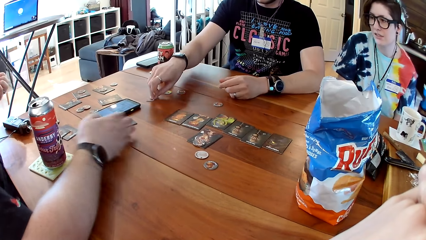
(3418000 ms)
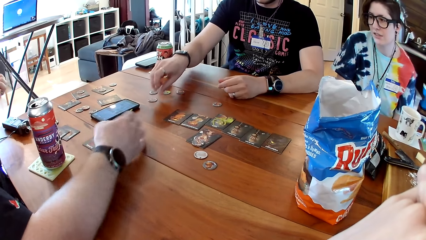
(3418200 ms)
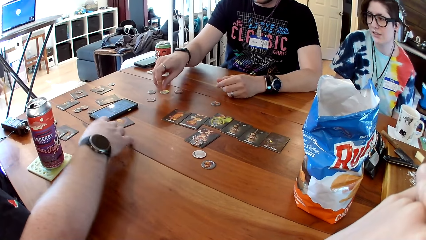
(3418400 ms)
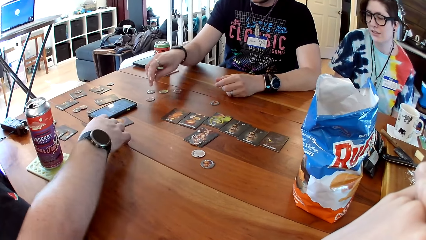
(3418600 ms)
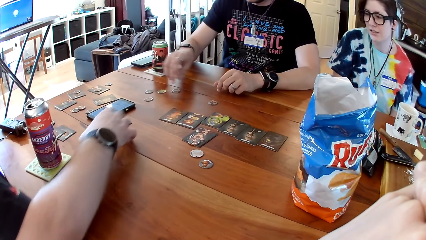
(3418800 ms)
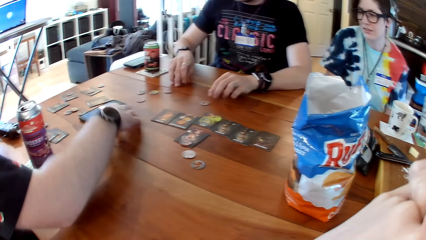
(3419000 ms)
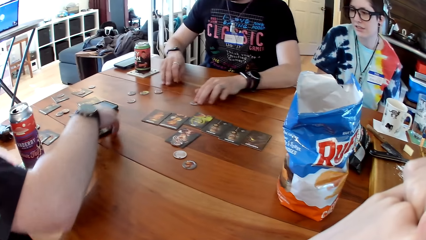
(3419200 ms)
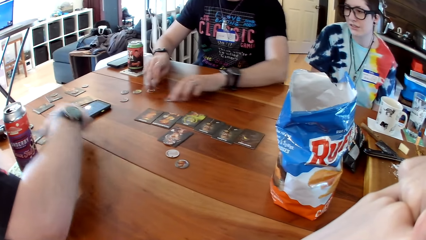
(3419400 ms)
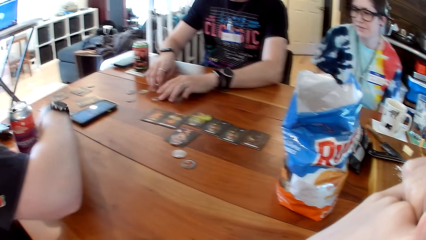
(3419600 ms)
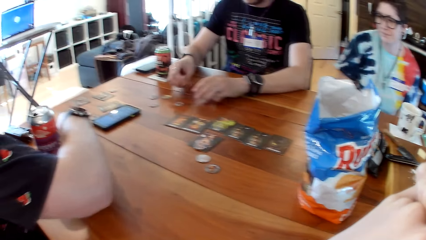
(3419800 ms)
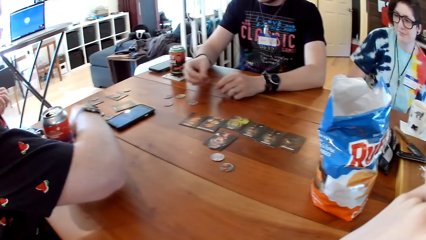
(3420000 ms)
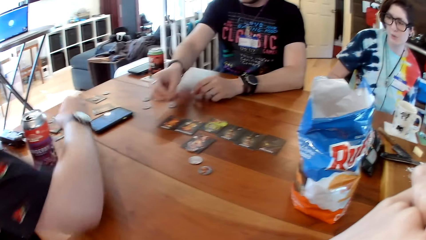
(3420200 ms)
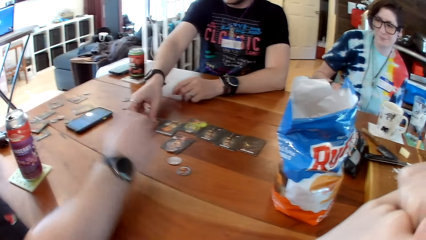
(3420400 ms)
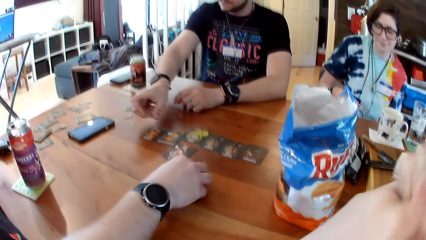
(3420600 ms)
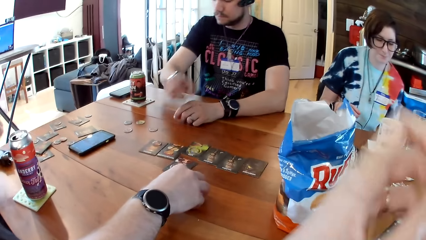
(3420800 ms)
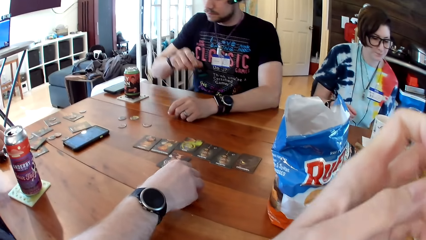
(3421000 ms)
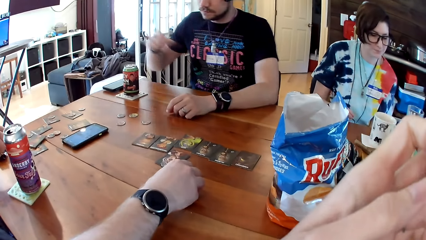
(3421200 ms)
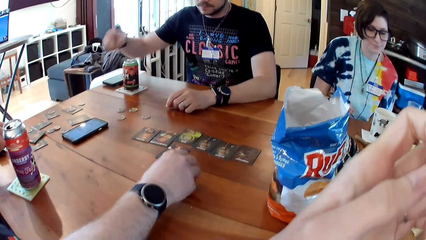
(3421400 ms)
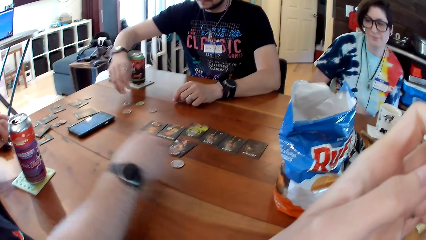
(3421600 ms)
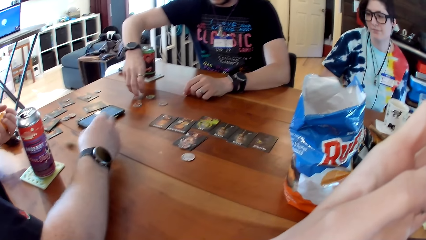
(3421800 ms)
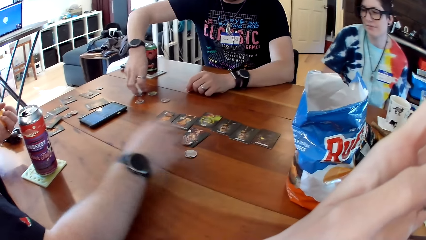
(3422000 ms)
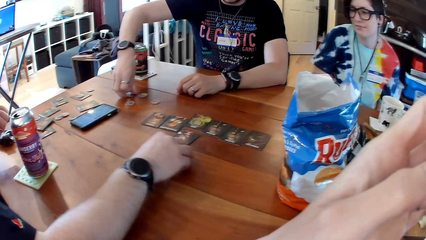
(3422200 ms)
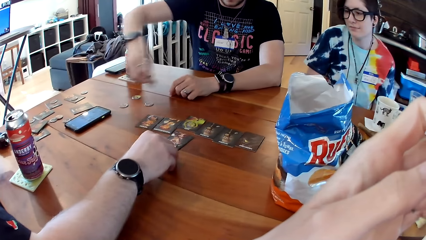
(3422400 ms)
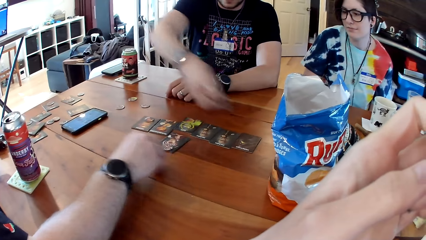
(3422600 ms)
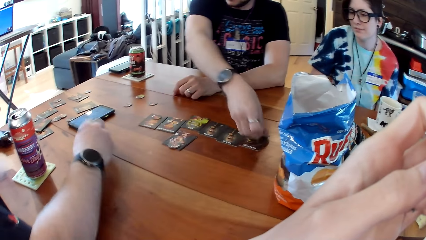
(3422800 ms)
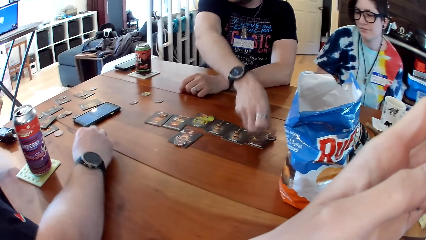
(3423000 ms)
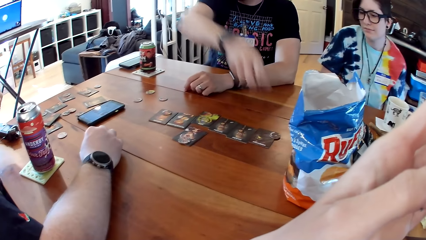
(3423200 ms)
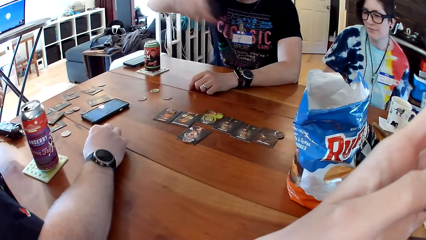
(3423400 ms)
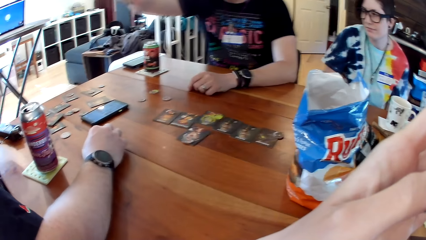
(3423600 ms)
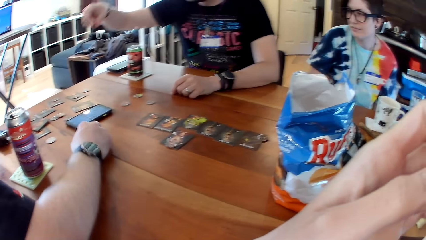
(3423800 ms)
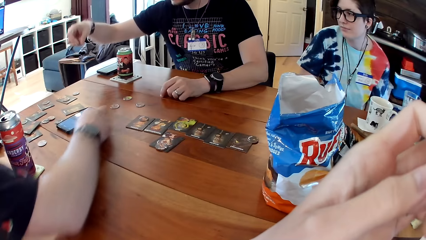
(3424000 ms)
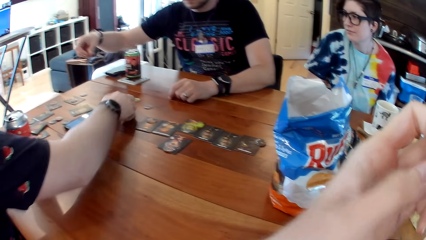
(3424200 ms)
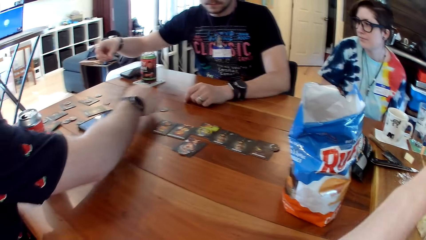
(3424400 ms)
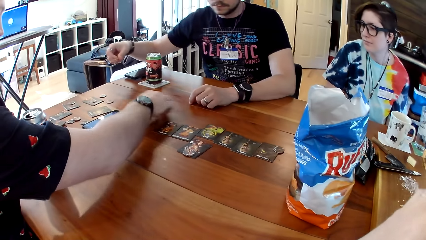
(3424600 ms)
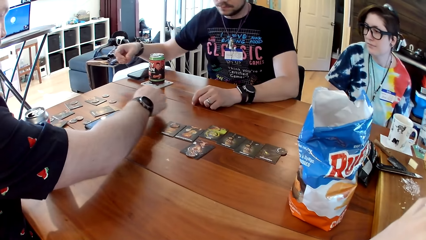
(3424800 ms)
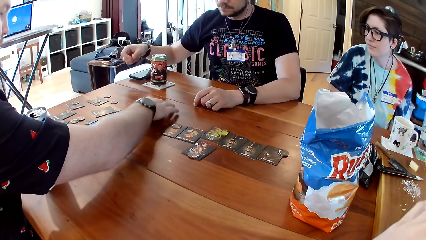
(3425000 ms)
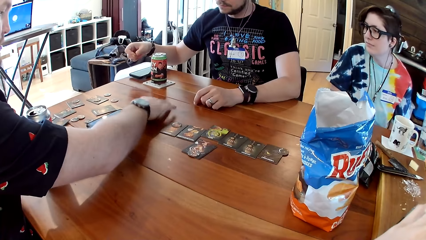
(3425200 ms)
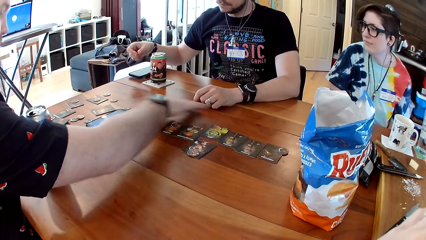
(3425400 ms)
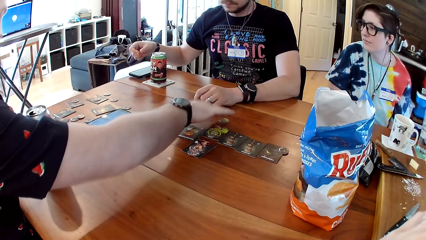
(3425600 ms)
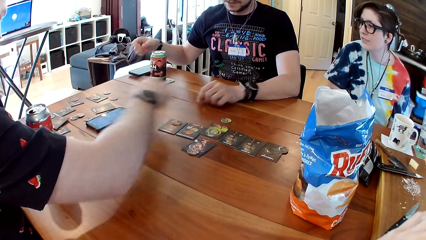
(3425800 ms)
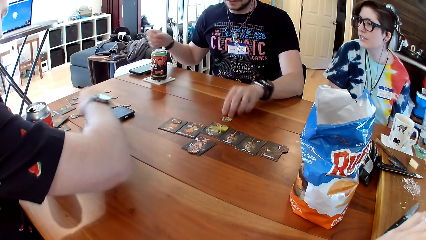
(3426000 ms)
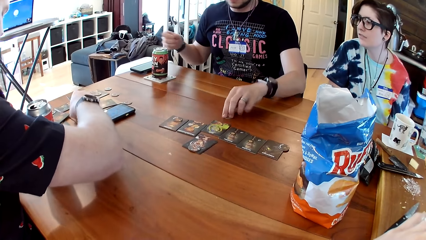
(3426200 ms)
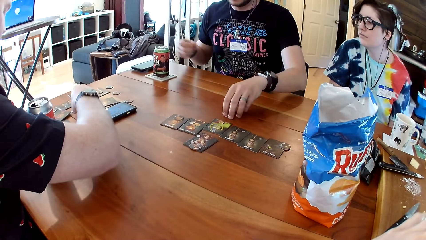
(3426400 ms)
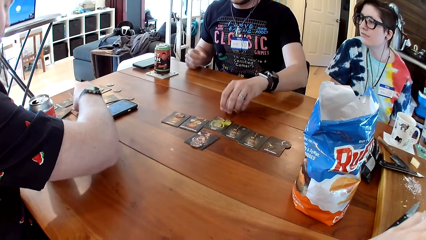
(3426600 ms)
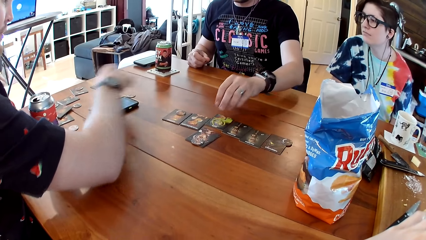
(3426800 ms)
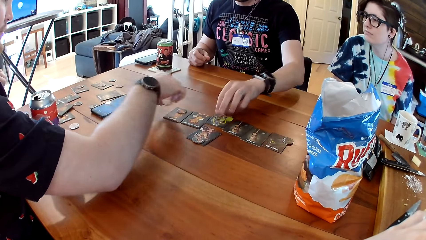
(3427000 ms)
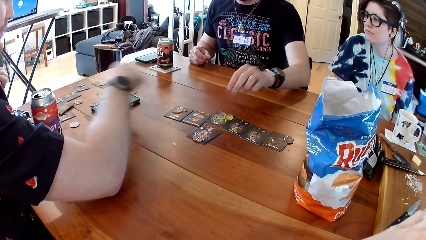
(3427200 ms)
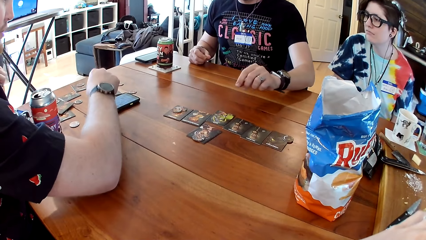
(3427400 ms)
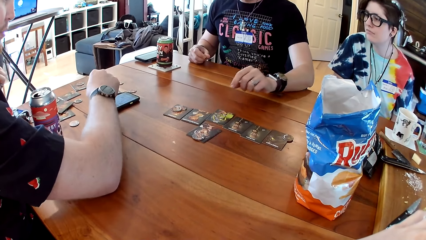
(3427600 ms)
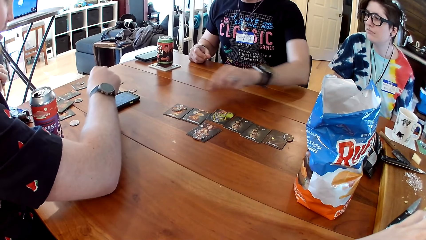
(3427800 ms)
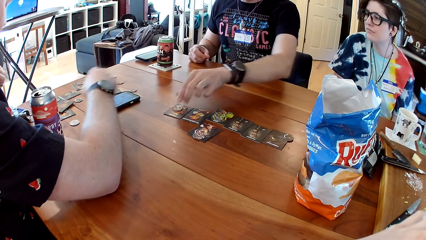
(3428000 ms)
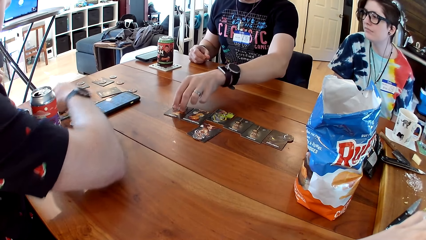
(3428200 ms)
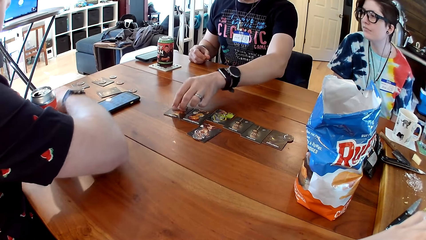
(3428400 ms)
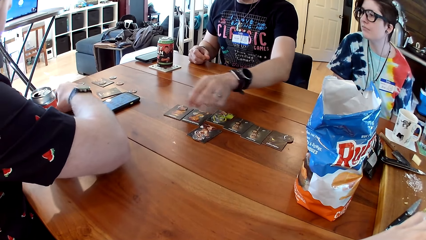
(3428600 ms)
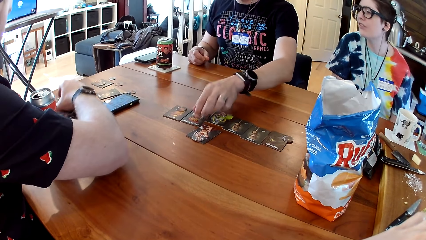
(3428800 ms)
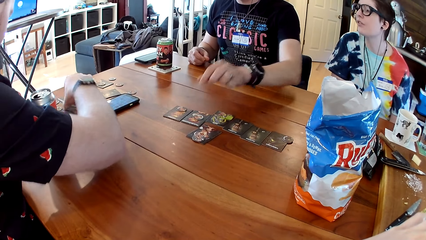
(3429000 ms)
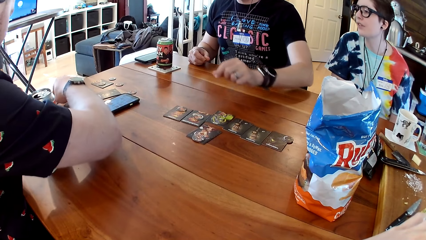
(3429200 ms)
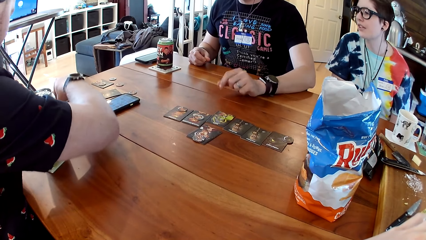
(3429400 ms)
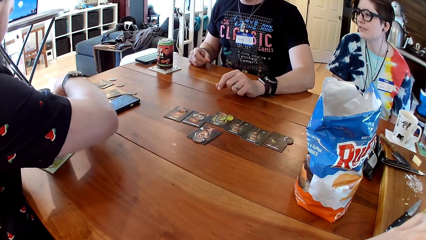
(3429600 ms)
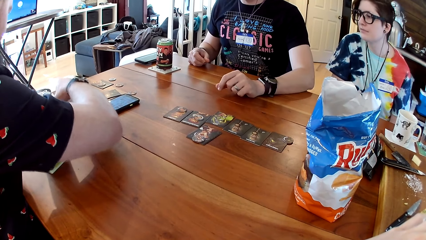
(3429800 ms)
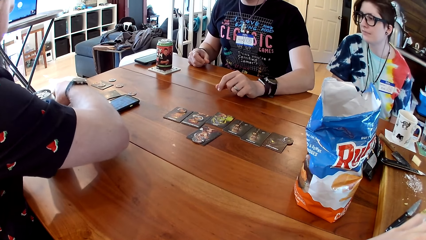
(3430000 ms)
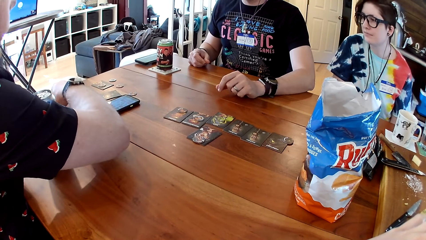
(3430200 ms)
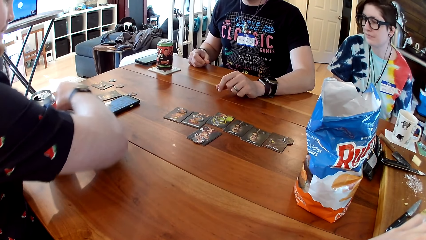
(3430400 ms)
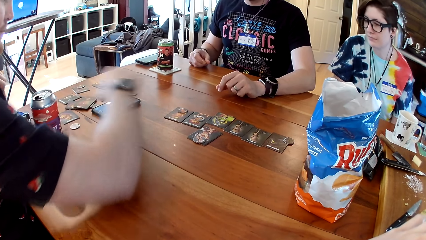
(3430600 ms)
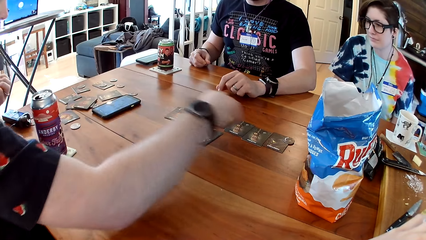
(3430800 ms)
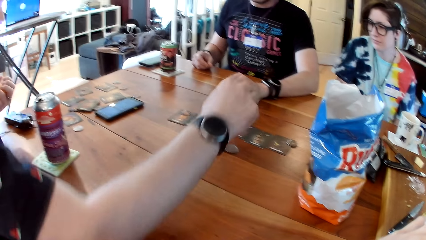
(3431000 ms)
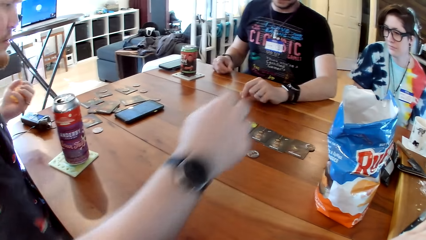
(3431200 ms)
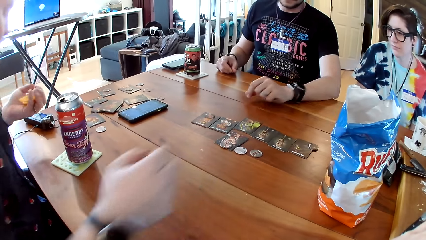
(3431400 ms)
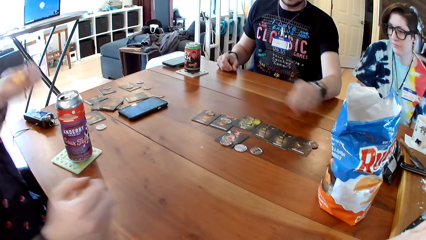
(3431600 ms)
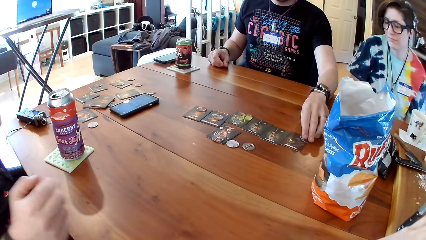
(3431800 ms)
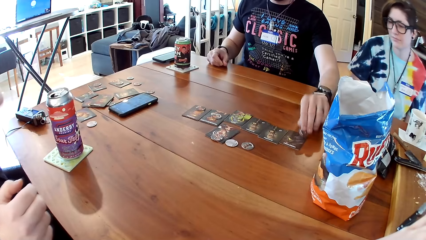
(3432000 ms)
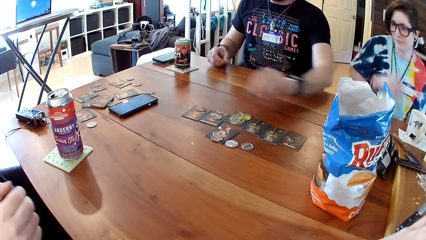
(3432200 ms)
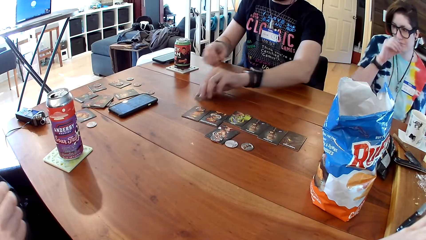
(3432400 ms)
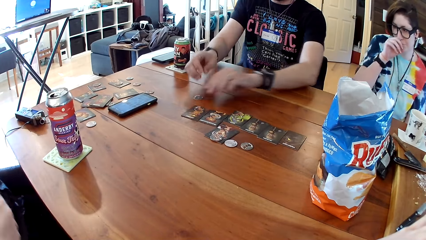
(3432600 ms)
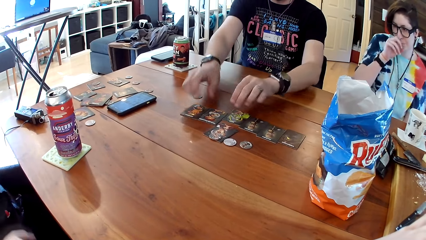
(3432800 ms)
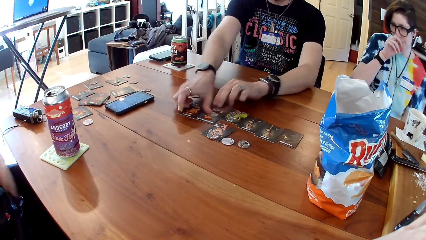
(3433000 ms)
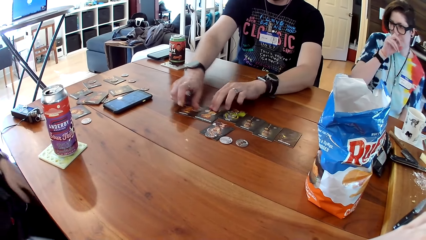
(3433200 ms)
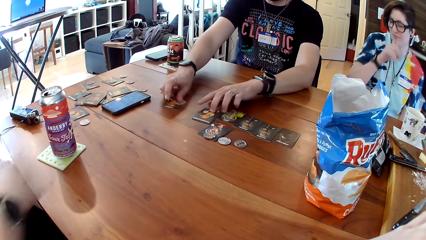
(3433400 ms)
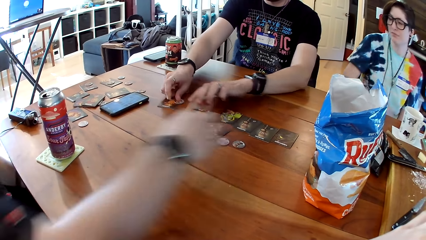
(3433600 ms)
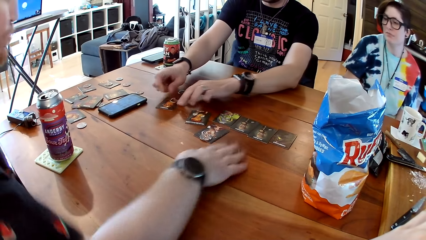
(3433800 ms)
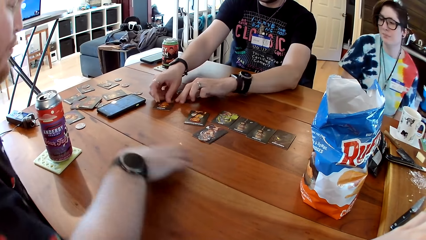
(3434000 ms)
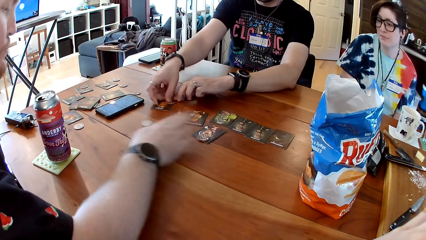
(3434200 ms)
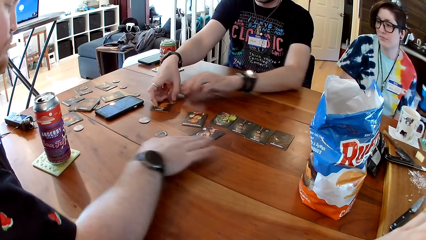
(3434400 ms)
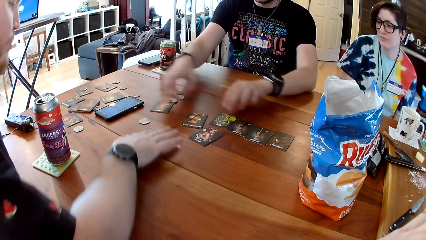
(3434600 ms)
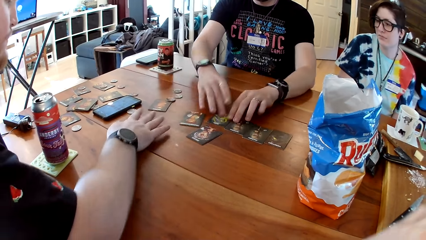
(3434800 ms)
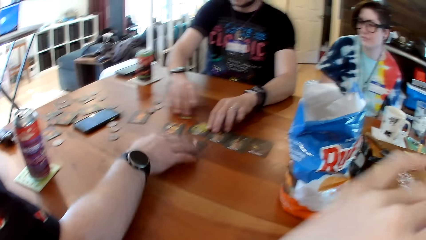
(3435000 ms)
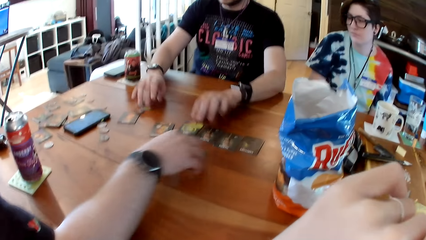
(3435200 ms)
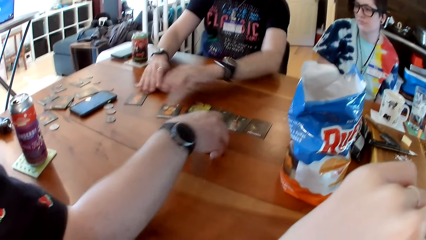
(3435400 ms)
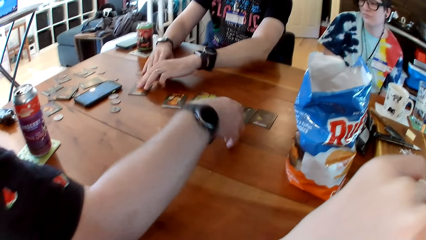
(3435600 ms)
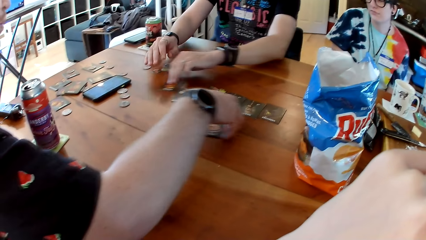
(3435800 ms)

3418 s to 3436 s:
A man places something on the table, moves something, picks something and drops a token on the table with his right hand. He picks something and drops it on the table. Another man moves something. The first man picks something and places something on a card. The other man drops a token on the card with his right hand. The first man picks something. The other man picks something and drops a token on a card with his right hand. The first man picks a token from a card with his left hand, puts the token on the table and moves the cards. The other man moves the cards.
